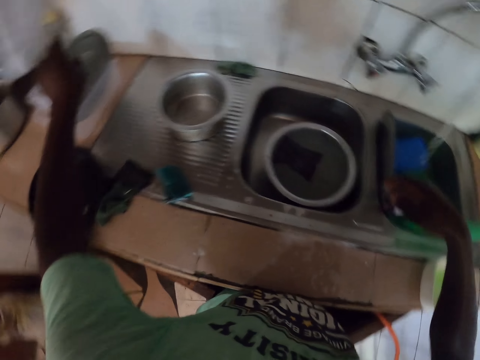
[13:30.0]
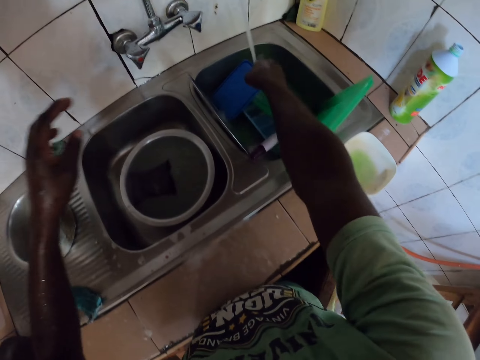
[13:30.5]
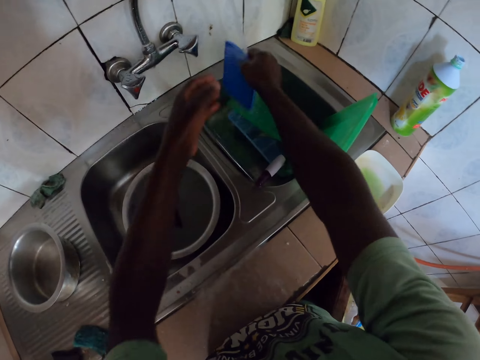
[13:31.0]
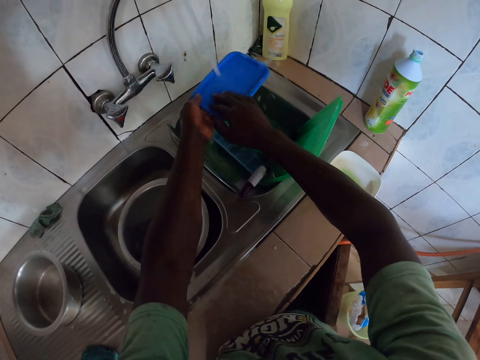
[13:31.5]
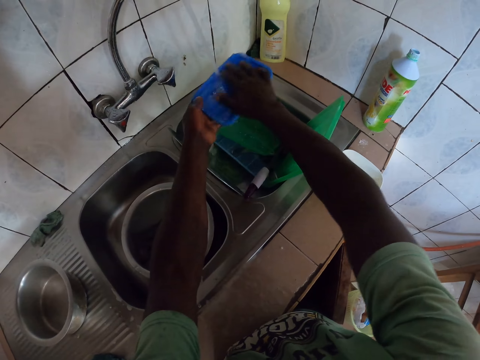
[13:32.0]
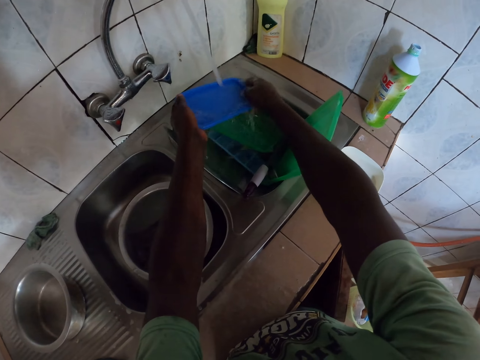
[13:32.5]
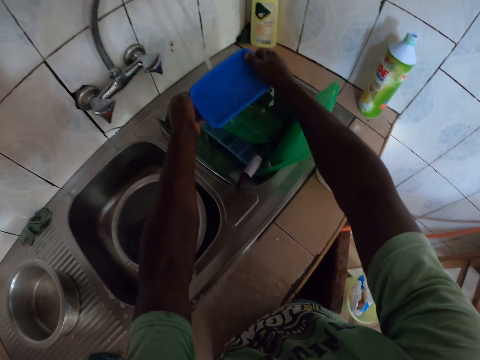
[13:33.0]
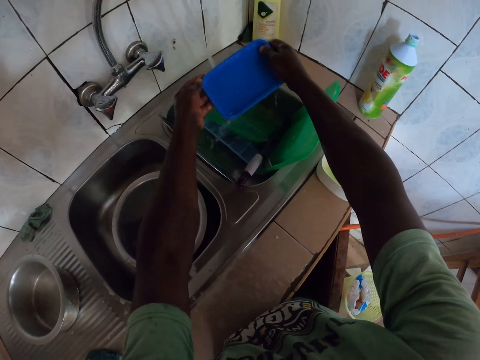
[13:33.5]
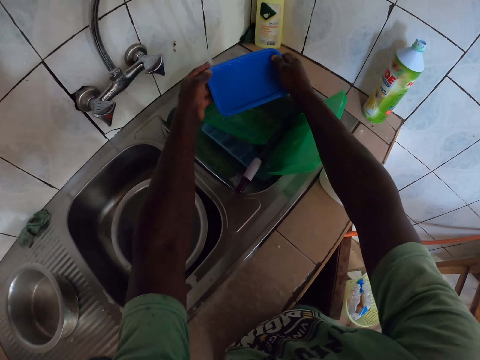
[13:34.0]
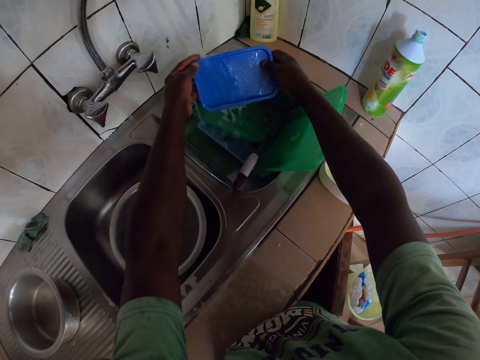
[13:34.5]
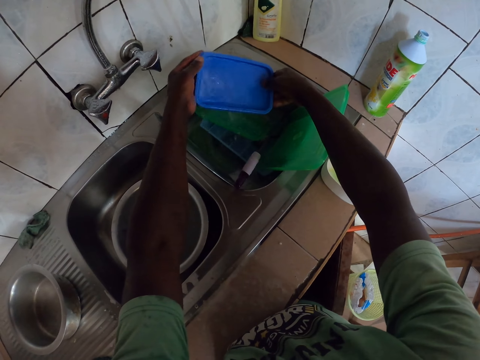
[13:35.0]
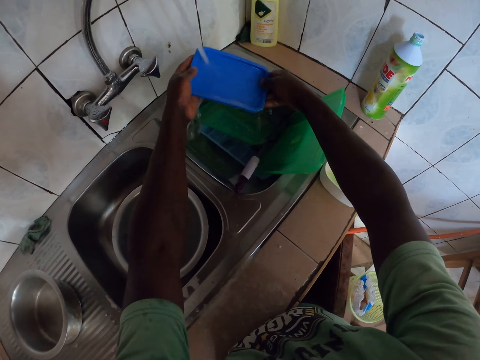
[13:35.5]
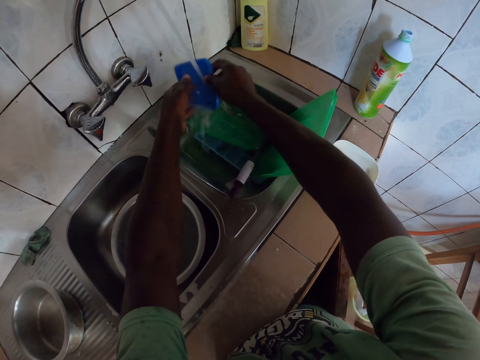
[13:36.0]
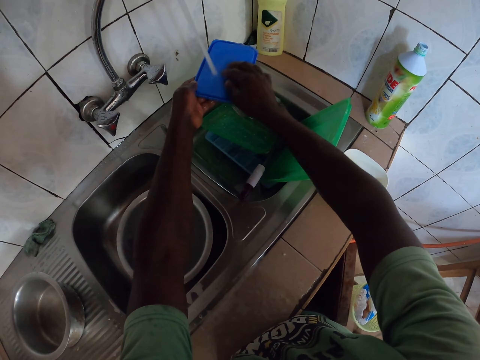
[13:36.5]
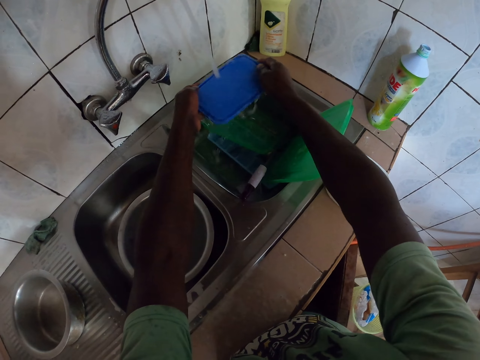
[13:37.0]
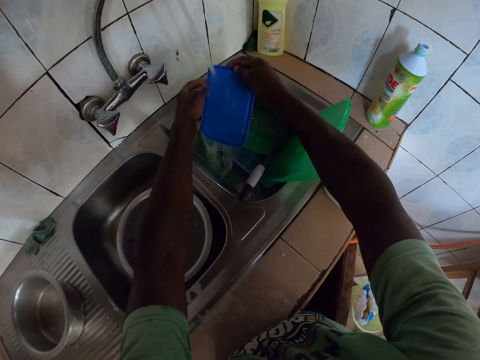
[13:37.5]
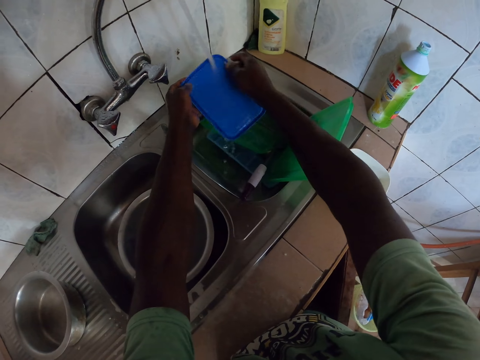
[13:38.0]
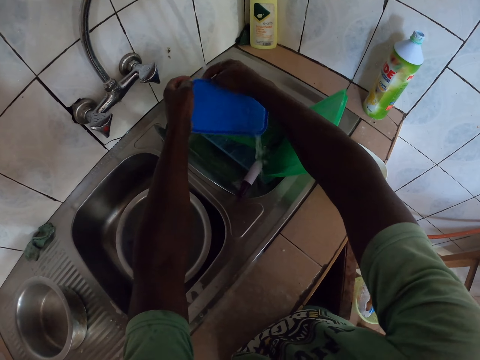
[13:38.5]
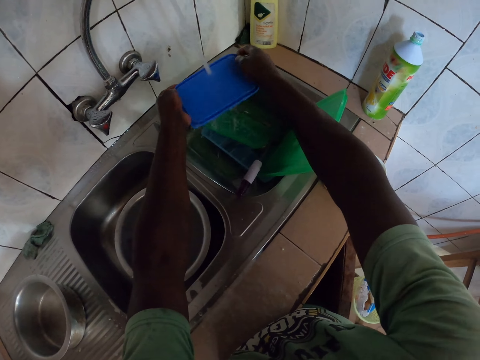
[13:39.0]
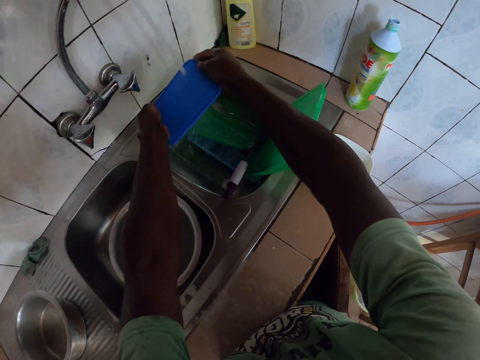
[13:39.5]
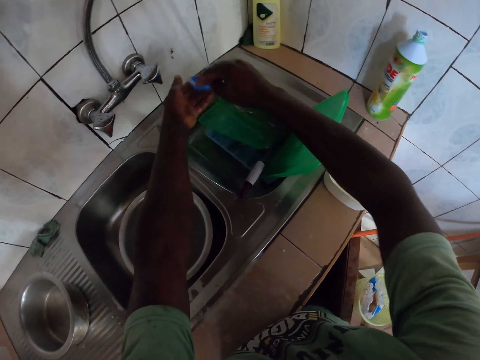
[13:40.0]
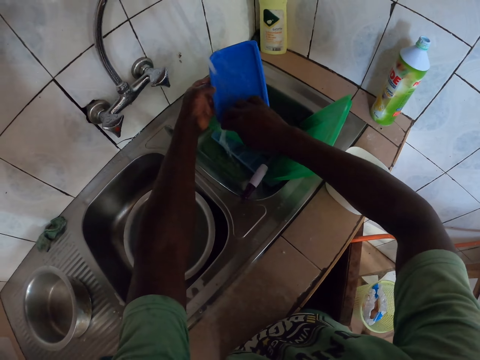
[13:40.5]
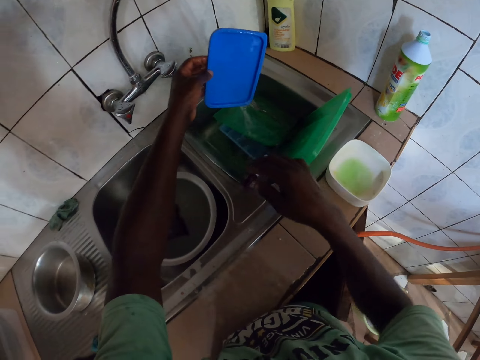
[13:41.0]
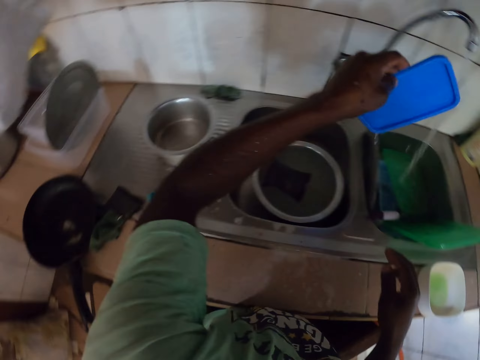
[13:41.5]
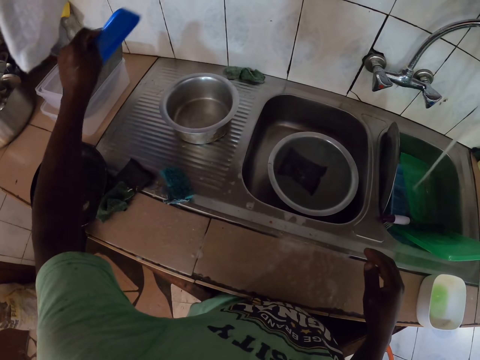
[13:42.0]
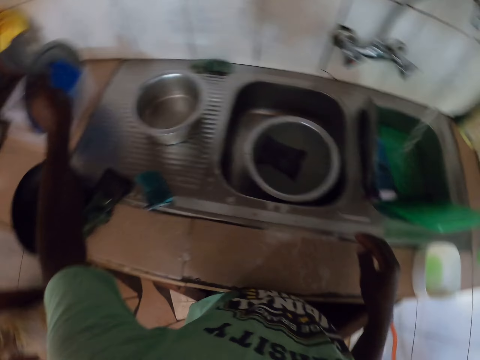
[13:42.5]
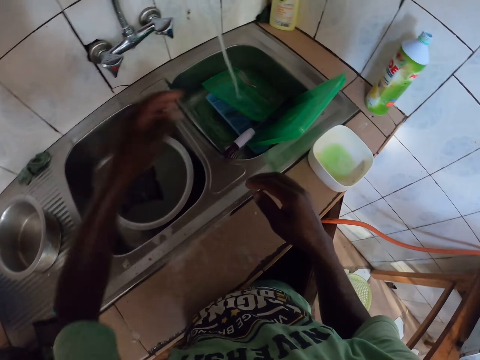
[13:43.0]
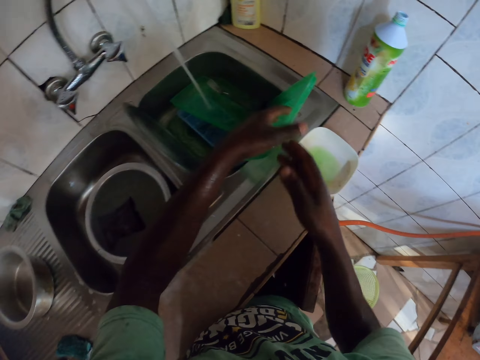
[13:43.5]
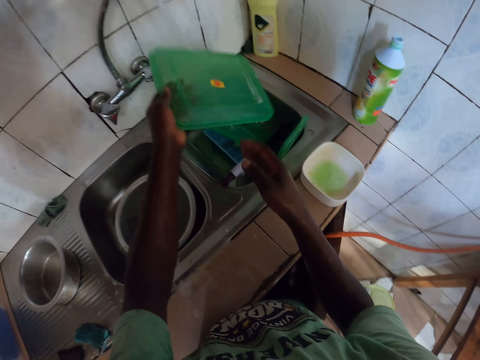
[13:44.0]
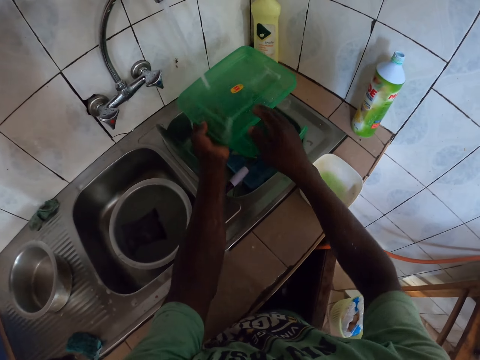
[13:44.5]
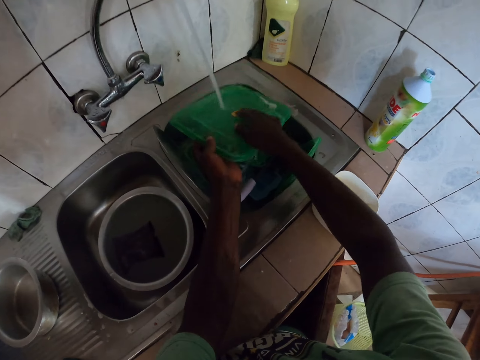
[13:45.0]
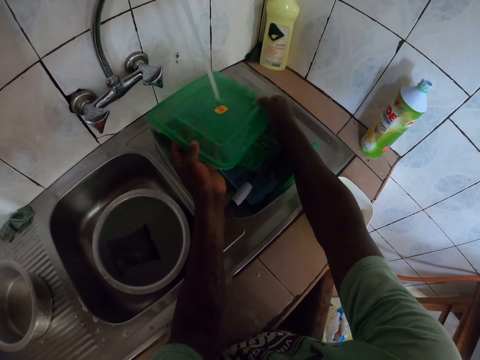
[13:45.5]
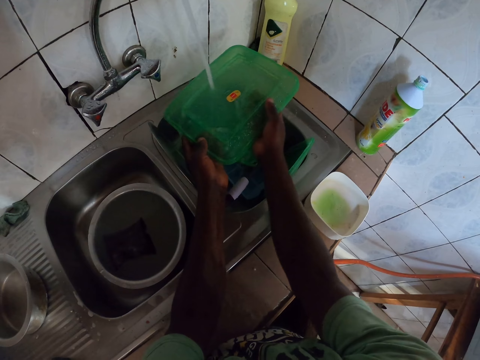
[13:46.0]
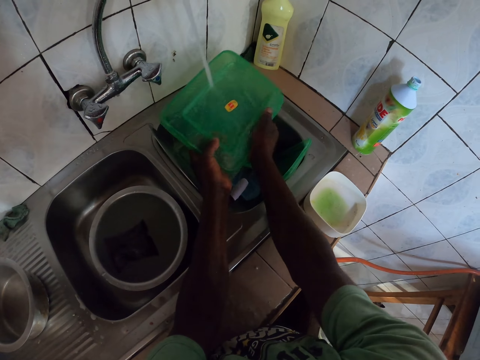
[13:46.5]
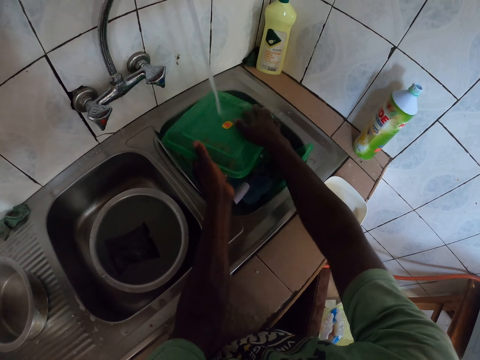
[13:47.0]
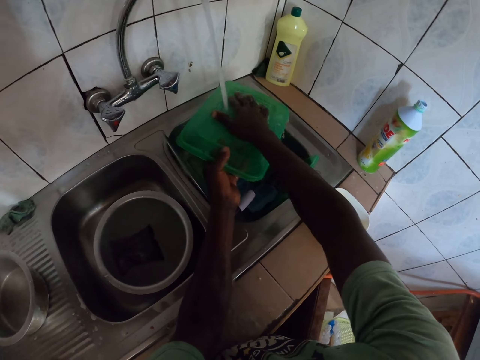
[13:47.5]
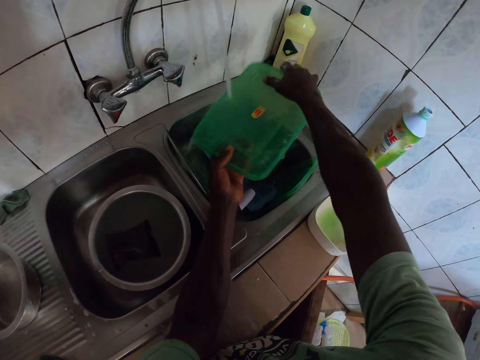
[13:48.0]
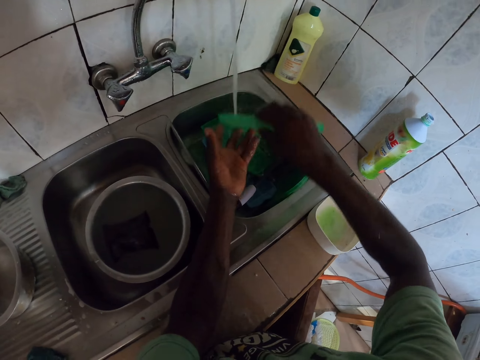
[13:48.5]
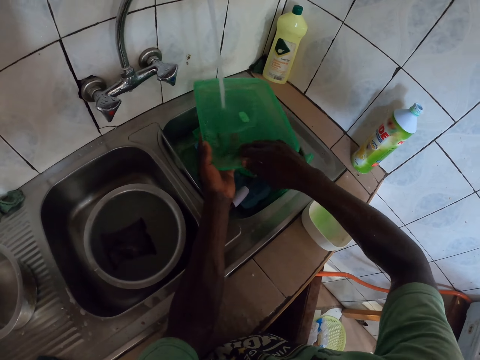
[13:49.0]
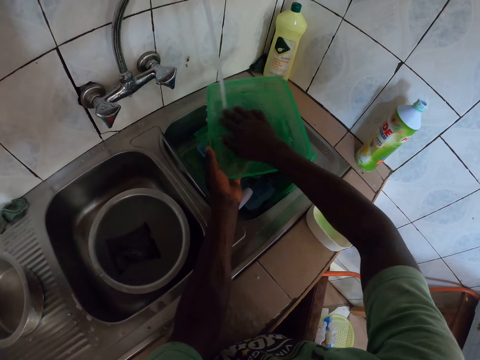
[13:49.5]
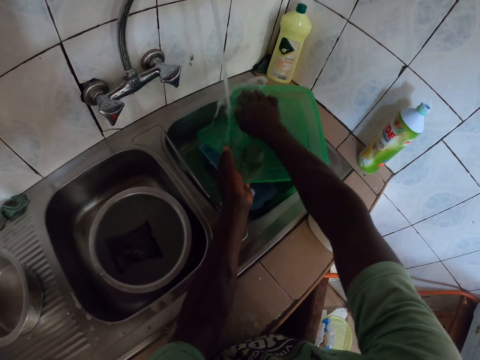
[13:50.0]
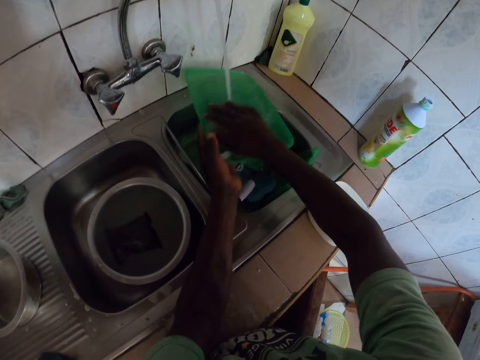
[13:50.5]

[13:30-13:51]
The camera wearer puts the lid on the sink table. They rinse the lid, pick up the lid, and wash the lid. They put the lid on the sink table. They pick up a tray. They rinse the lid. They rinse a container.

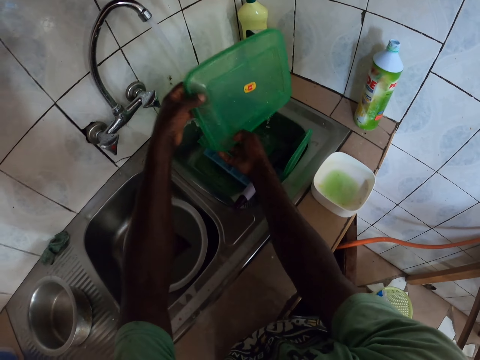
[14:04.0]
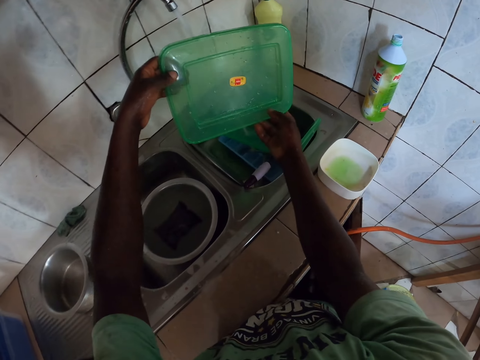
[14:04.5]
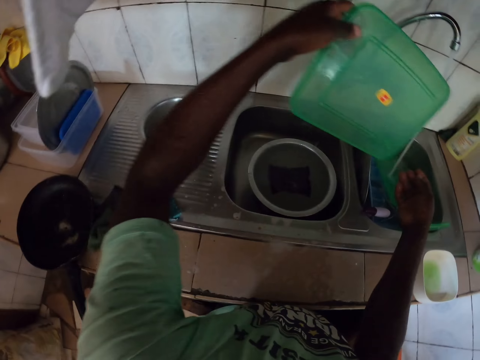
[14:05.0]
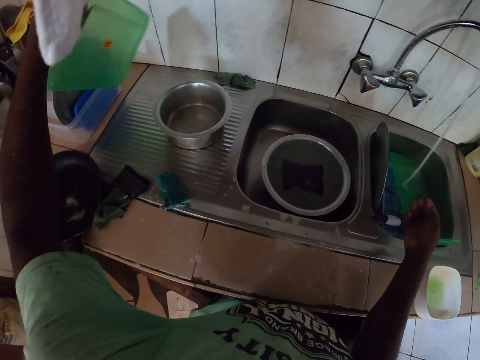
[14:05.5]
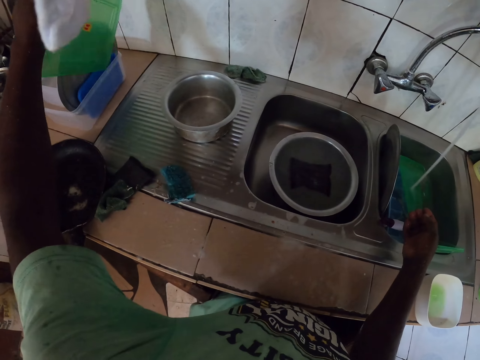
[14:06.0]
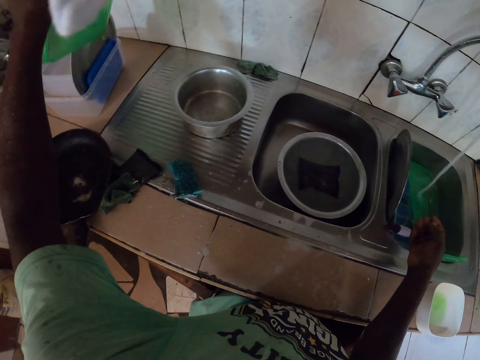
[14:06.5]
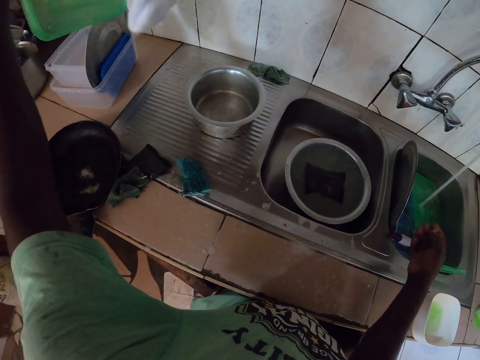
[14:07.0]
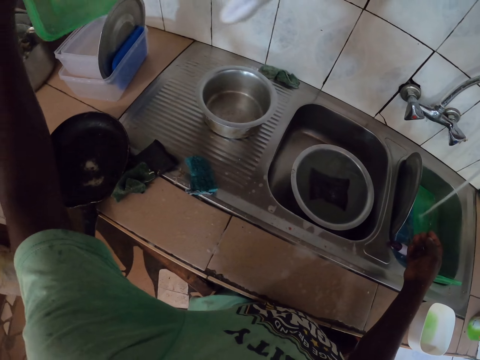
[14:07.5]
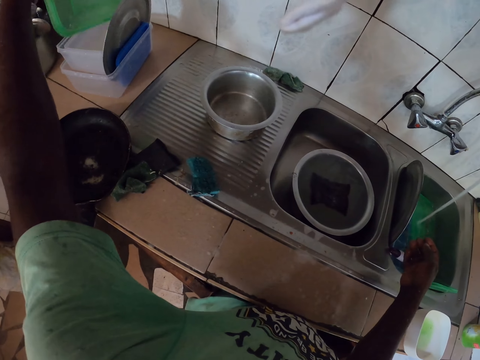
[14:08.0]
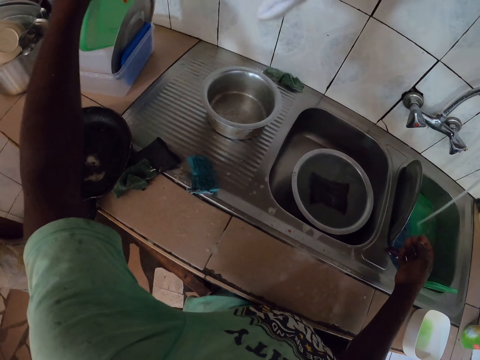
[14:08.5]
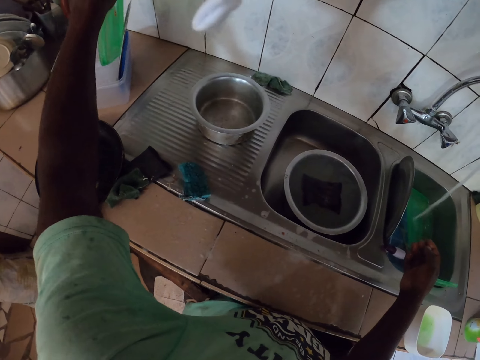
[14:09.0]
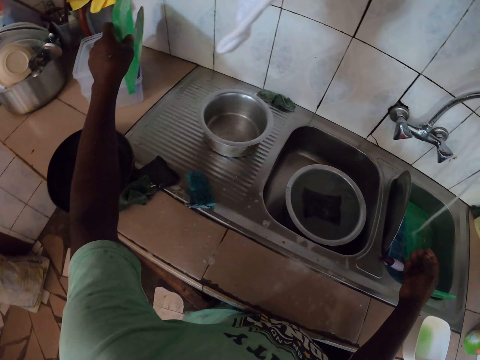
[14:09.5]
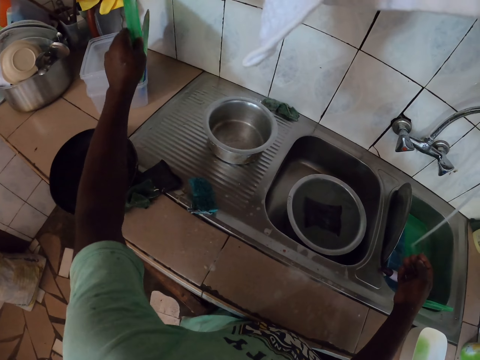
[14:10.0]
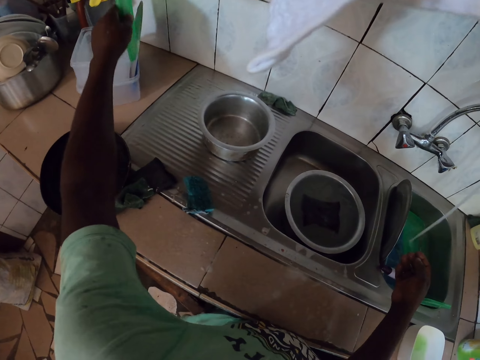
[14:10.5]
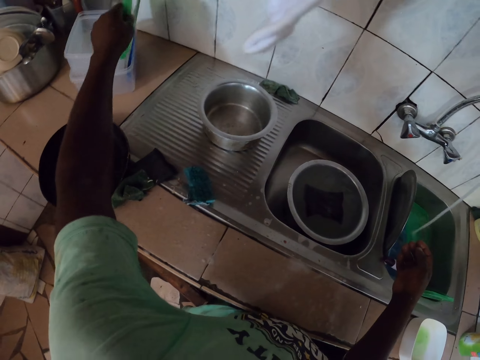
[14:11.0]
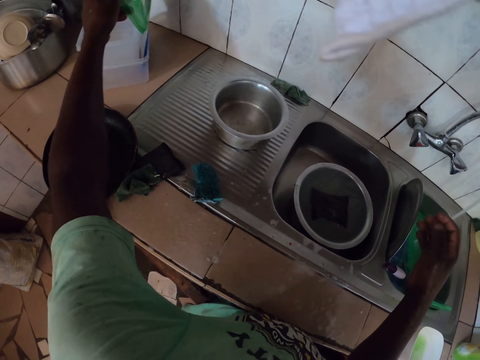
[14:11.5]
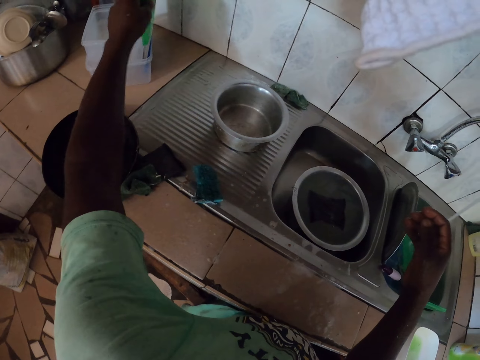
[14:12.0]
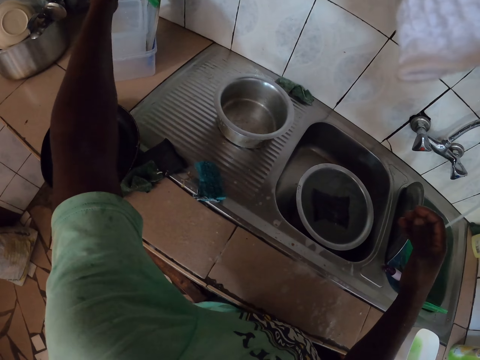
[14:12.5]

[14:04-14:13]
The camera wearer puts the container aside. They put plates on the container.
